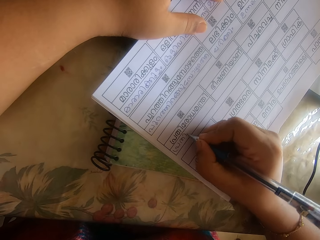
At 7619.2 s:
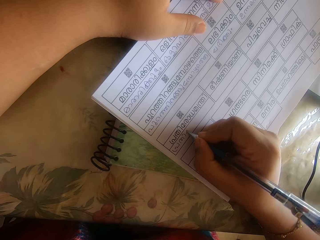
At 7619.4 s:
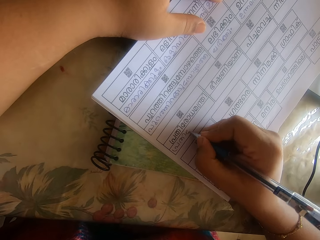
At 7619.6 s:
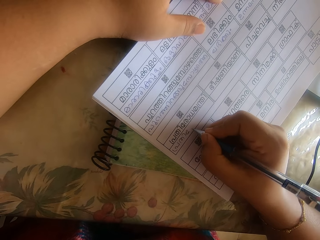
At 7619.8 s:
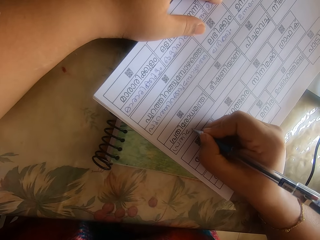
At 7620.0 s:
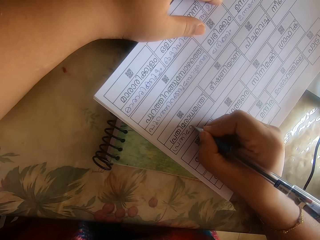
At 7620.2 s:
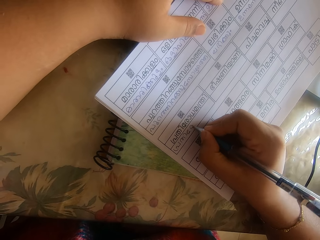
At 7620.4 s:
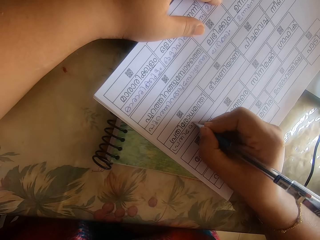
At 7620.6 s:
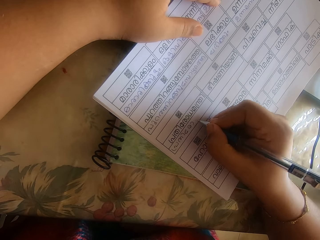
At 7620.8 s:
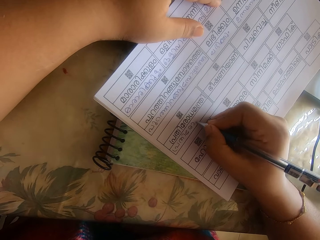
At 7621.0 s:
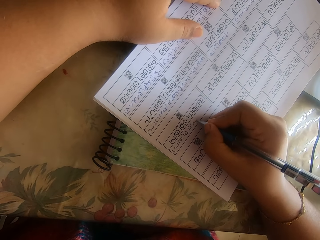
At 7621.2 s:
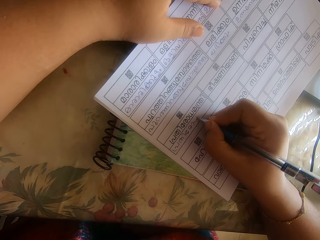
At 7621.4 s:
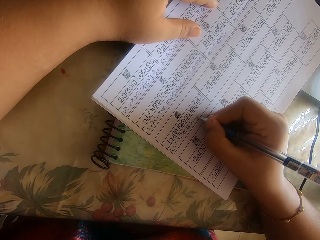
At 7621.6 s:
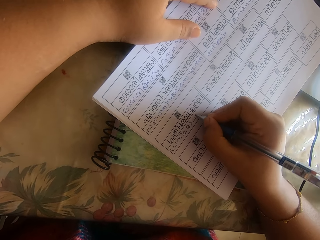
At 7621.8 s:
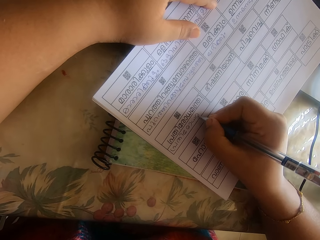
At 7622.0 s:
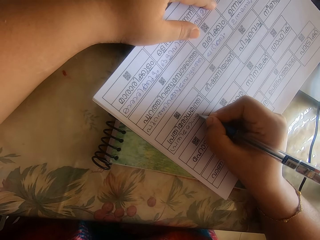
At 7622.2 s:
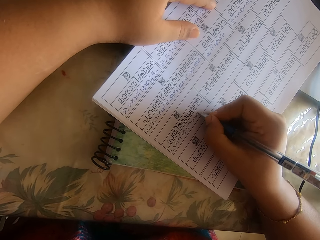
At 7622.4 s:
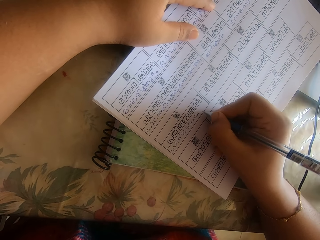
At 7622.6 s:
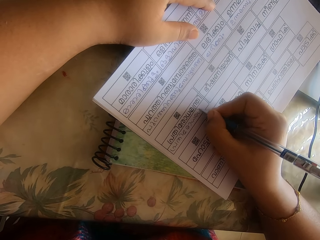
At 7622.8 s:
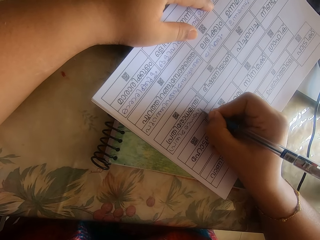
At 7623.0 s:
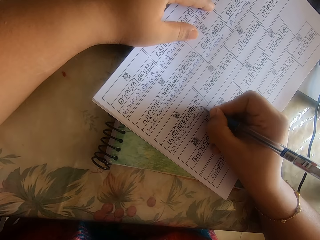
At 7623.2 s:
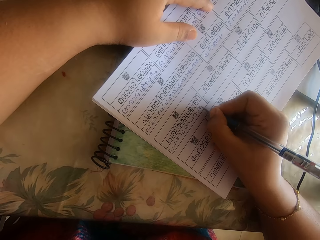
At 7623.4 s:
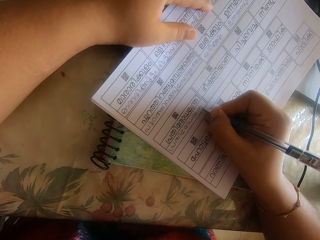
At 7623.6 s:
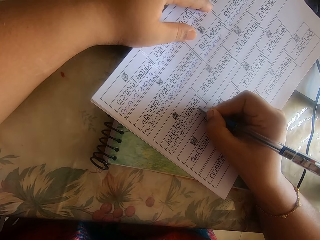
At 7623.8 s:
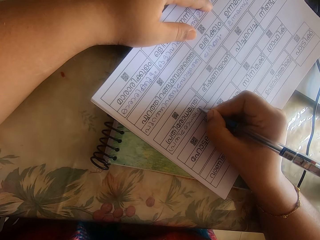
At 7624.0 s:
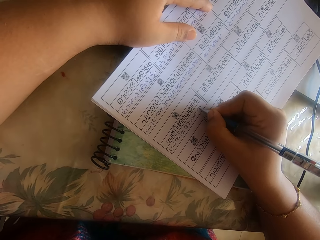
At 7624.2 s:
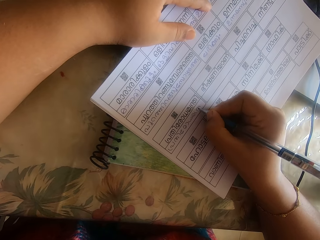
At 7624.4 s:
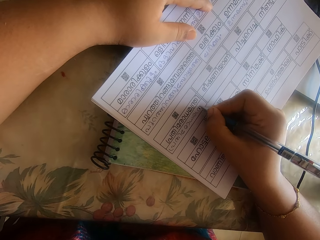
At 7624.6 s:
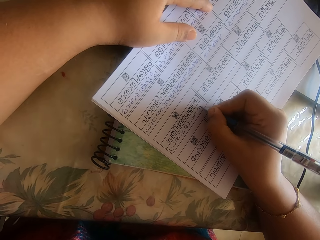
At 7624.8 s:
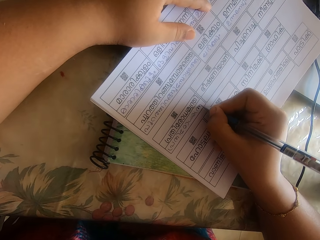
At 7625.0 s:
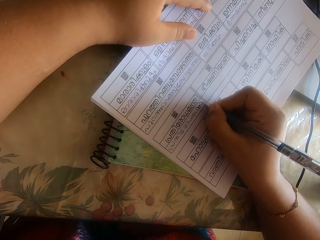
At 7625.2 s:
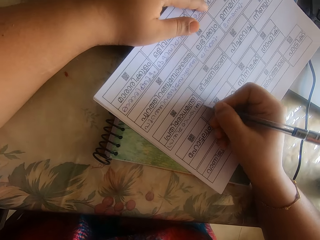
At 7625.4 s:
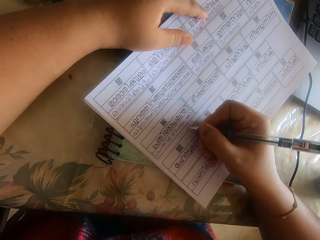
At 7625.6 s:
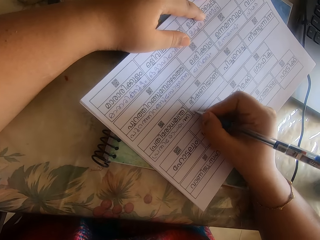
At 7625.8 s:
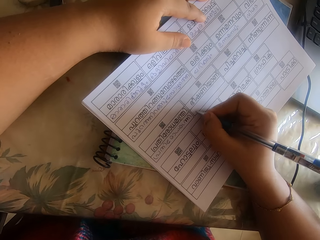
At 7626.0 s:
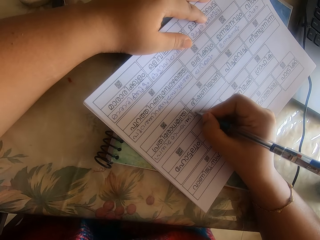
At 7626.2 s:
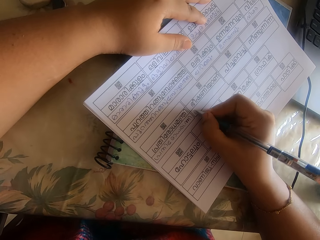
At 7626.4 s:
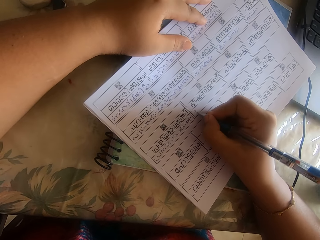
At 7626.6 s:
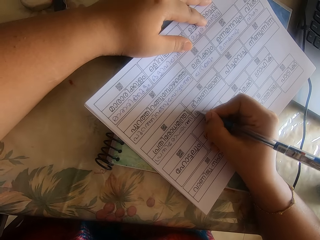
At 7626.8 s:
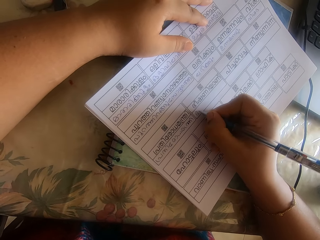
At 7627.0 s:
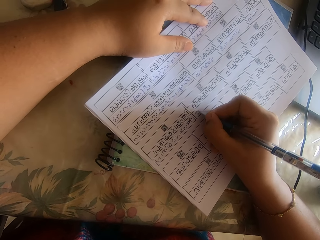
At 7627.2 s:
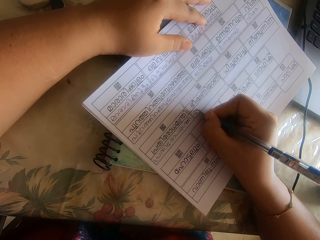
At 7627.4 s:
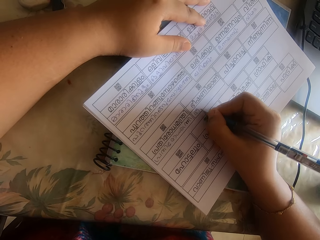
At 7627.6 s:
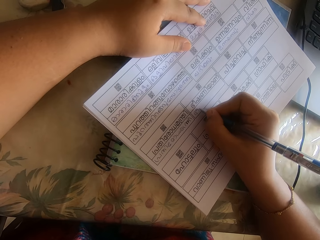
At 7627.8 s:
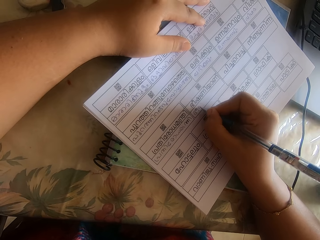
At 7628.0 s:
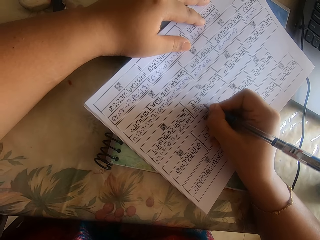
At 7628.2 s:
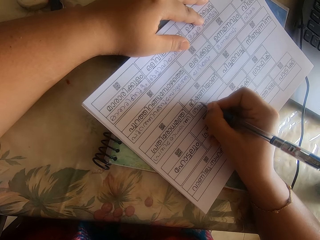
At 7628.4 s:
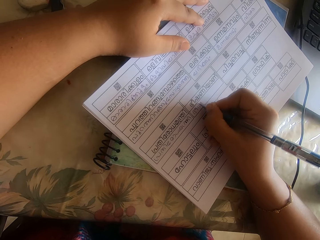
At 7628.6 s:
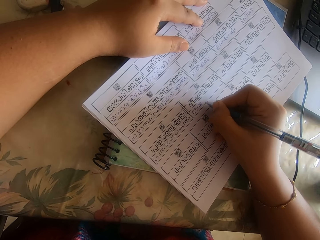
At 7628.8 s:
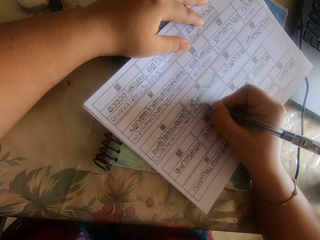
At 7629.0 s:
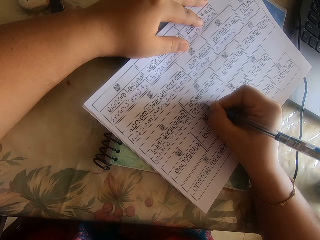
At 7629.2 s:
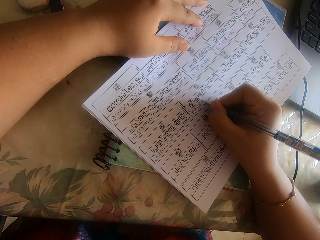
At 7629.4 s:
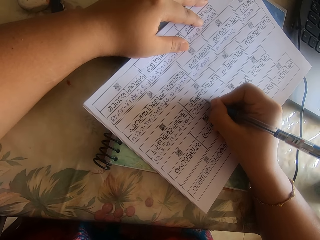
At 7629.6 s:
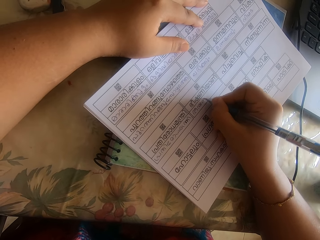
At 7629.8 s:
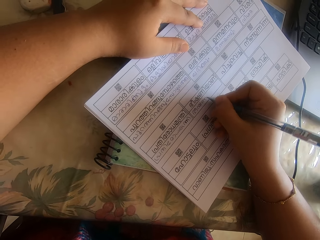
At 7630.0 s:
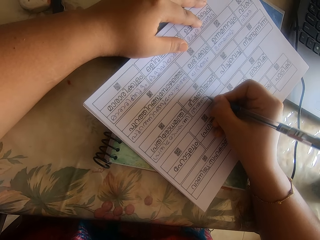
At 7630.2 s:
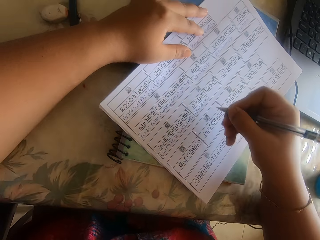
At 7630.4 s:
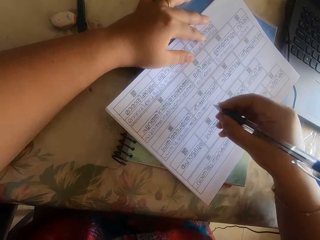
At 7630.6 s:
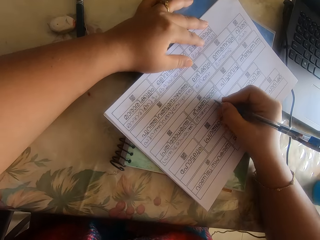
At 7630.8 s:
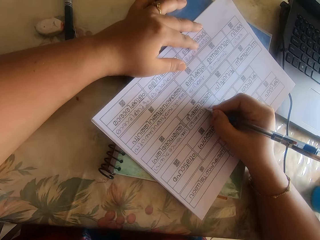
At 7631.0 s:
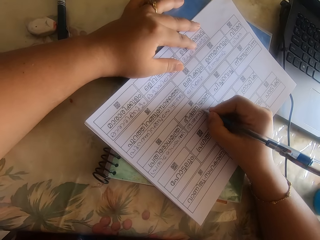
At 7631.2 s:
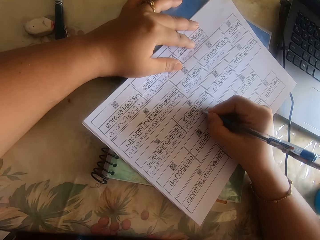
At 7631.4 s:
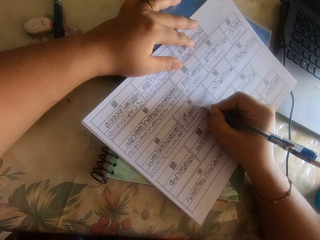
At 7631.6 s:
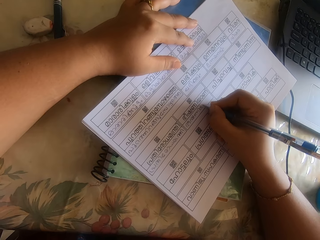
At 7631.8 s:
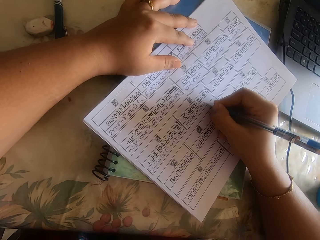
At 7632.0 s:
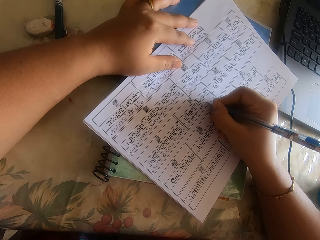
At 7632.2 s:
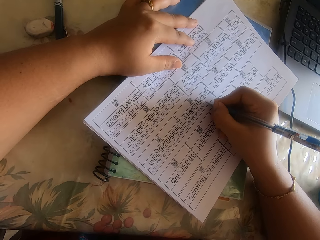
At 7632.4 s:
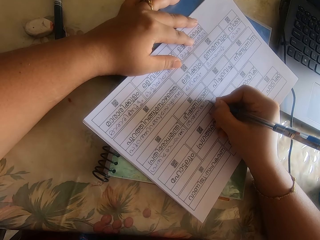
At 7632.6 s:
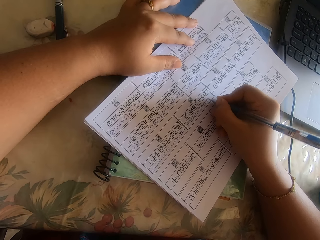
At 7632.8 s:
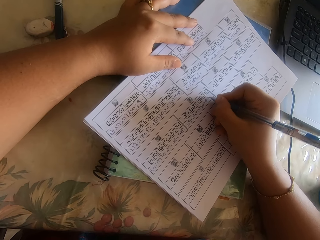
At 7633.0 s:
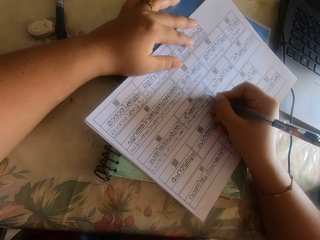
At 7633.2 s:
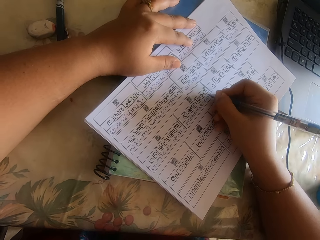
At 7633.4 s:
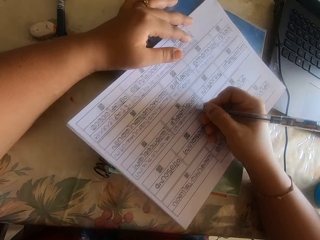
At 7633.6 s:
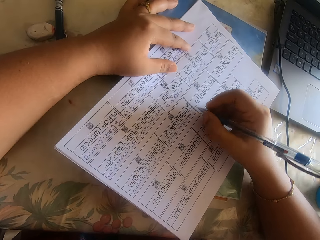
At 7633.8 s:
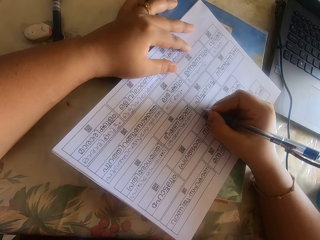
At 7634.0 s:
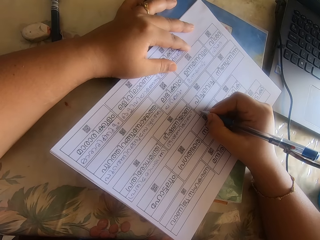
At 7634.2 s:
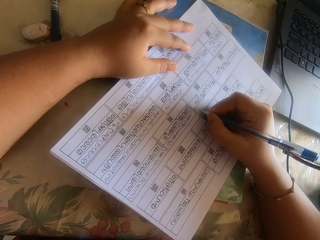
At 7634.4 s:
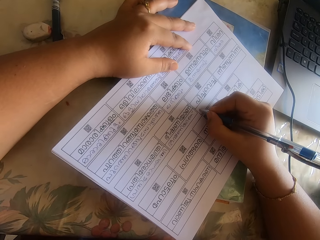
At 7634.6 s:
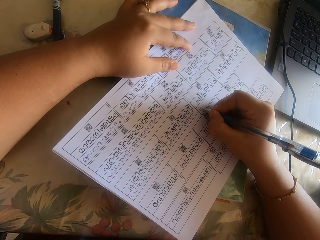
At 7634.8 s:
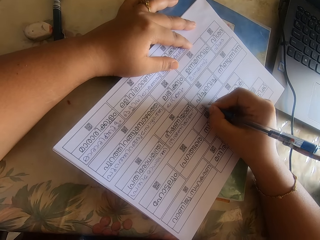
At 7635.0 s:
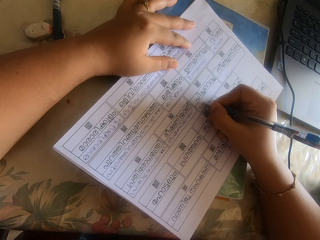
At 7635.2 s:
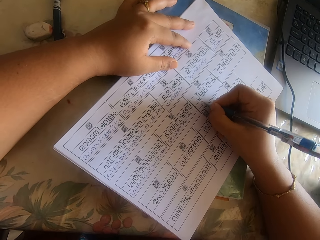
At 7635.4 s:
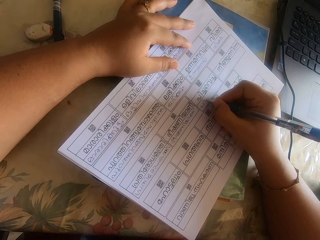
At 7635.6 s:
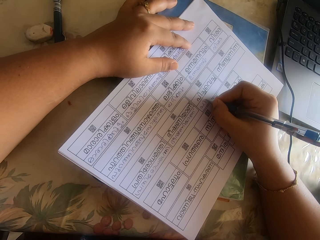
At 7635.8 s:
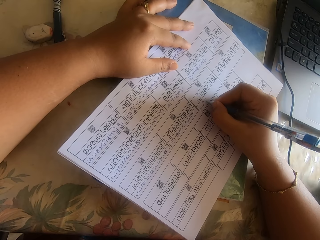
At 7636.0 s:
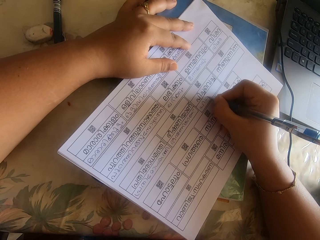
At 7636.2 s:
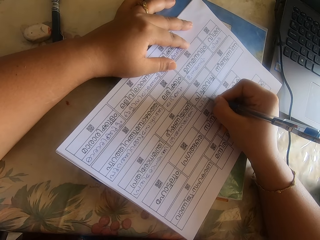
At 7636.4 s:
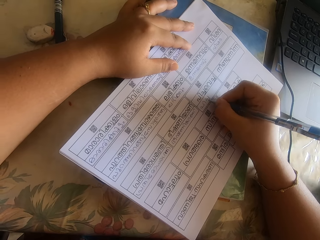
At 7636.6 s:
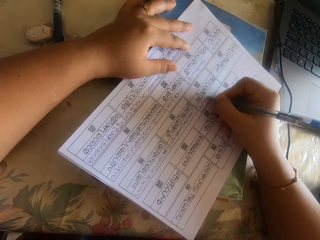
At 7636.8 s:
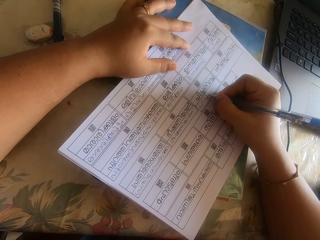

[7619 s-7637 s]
The camera wearer moves the piece of paper. They write on the piece of paper. They lift the hand. They write on the piece of paper.

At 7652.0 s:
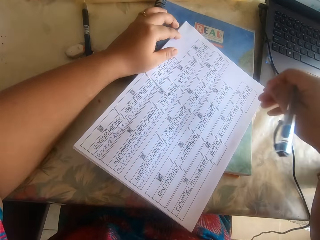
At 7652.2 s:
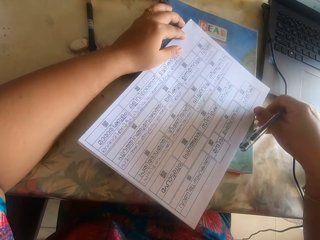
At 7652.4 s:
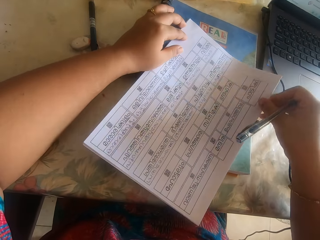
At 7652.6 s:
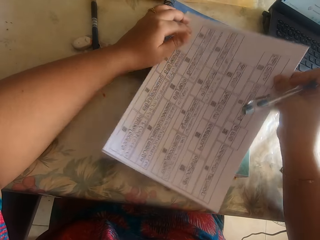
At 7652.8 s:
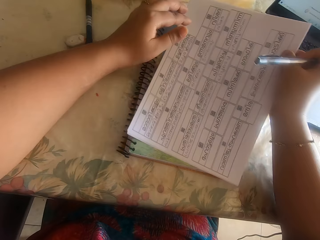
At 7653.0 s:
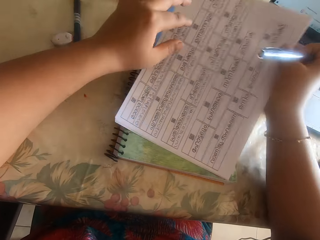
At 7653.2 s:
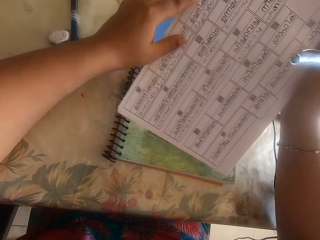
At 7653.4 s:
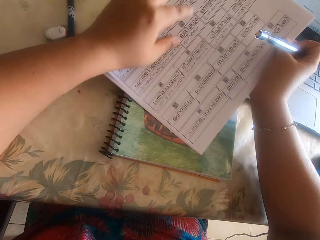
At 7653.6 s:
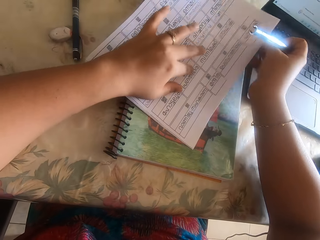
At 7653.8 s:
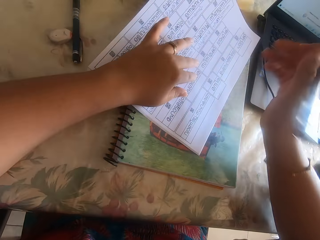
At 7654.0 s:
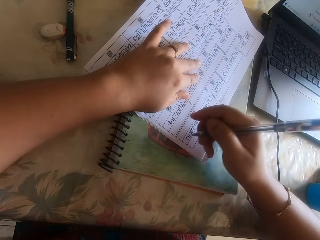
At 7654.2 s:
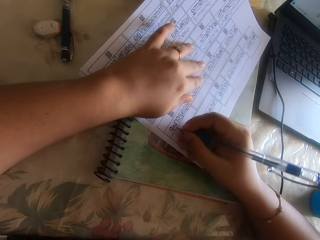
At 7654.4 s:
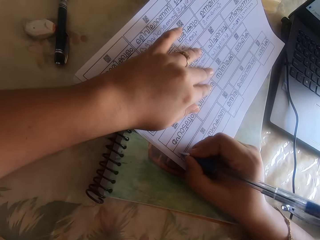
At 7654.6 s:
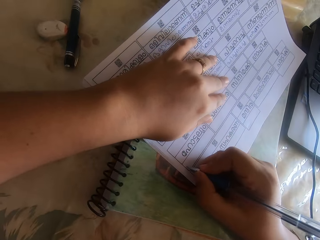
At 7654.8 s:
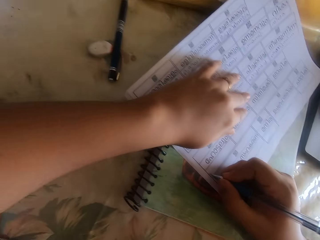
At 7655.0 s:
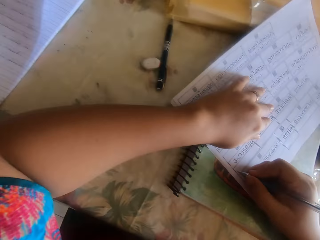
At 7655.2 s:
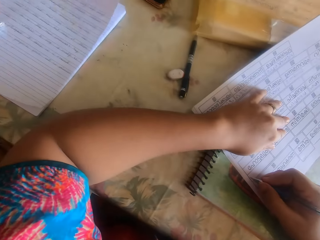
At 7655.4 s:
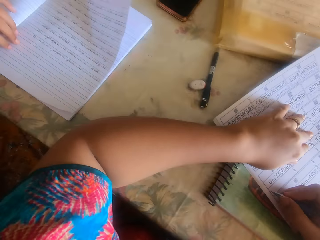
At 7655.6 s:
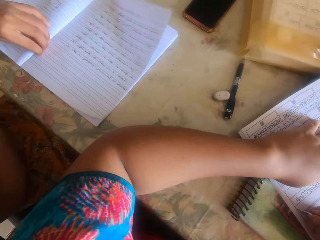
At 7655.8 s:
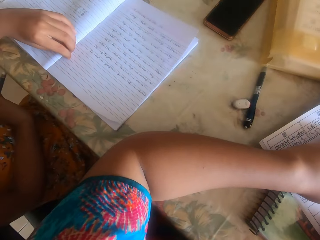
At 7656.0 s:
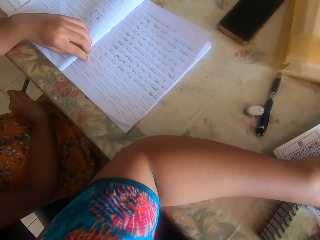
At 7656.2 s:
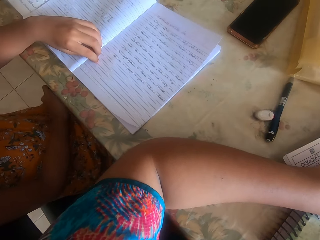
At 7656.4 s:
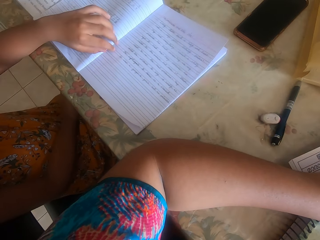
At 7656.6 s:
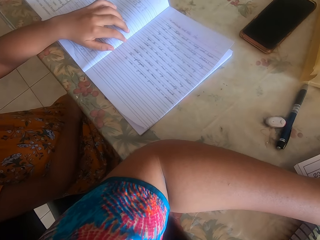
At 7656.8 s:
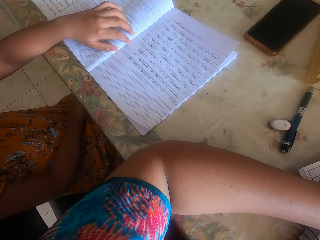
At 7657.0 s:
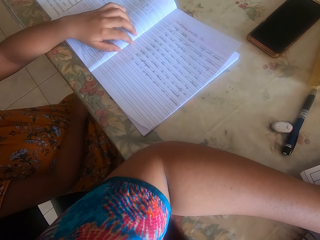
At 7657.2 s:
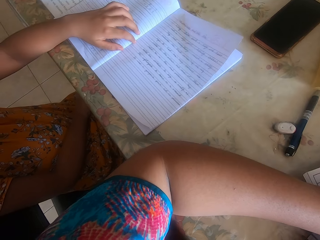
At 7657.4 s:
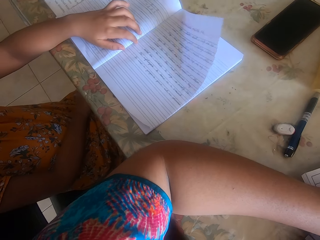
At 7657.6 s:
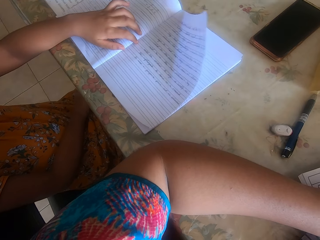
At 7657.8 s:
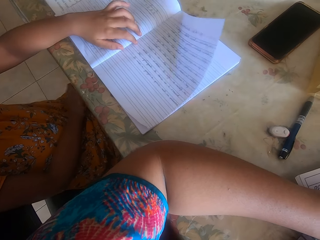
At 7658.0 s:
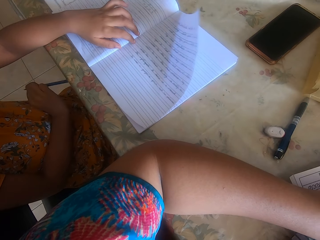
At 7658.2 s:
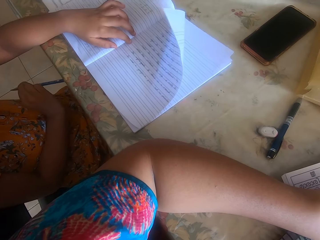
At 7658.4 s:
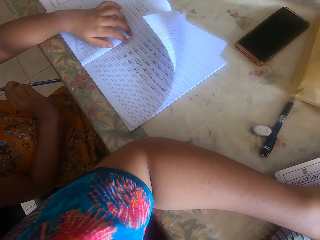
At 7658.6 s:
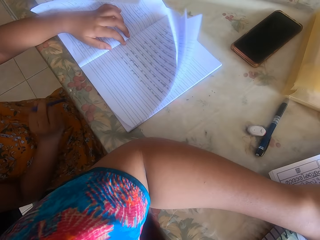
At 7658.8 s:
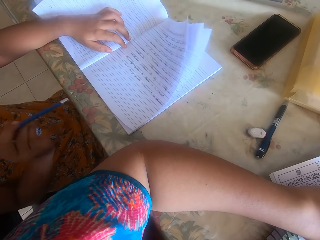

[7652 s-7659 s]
The camera wearer lifts the papers. A baby talks to the camera wearer. The camera wearer interacts with the baby. They talk to the baby.
